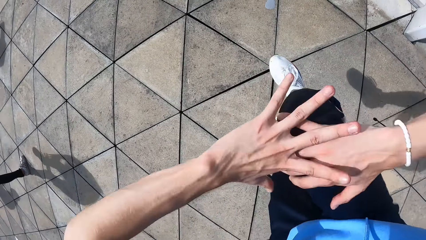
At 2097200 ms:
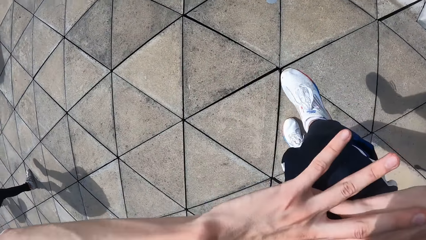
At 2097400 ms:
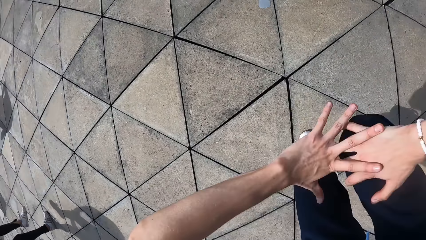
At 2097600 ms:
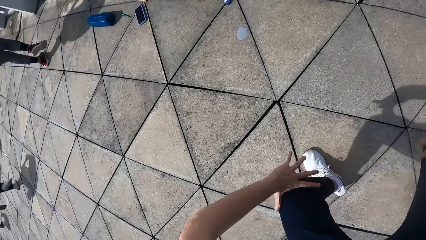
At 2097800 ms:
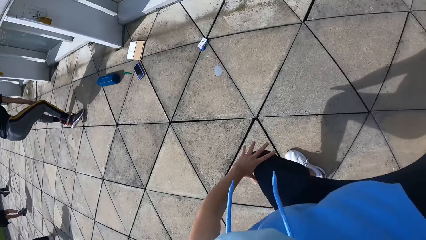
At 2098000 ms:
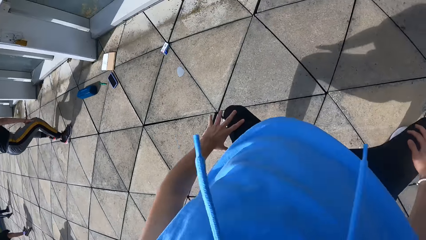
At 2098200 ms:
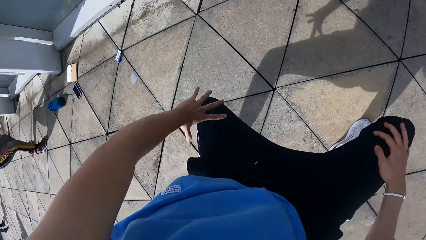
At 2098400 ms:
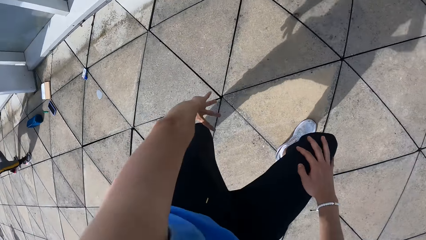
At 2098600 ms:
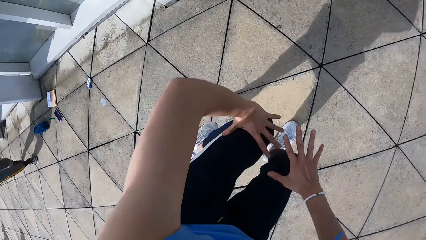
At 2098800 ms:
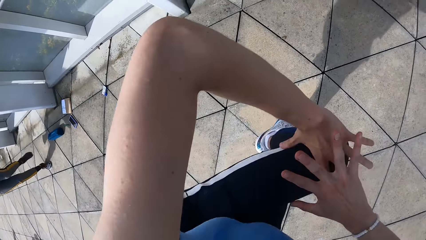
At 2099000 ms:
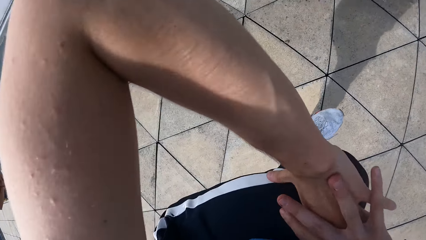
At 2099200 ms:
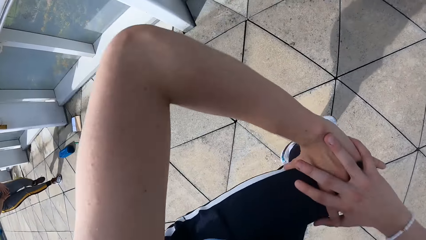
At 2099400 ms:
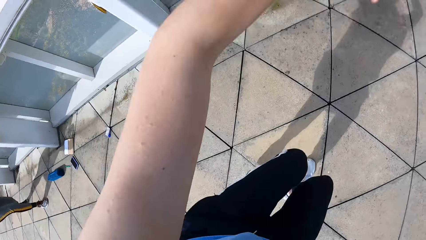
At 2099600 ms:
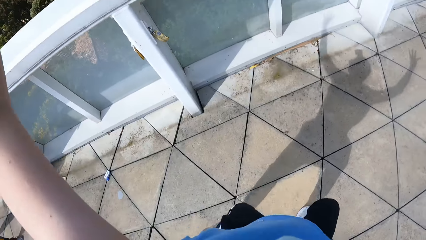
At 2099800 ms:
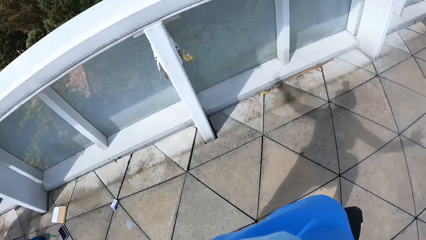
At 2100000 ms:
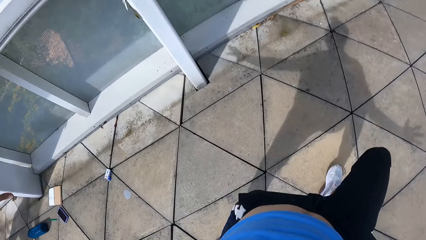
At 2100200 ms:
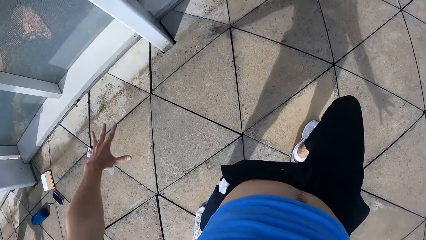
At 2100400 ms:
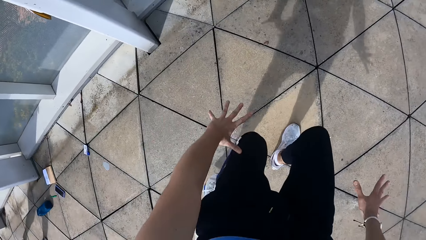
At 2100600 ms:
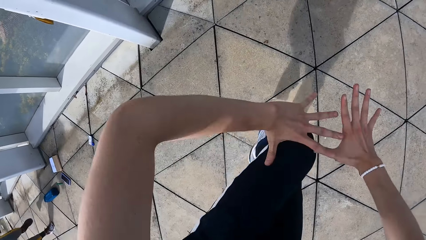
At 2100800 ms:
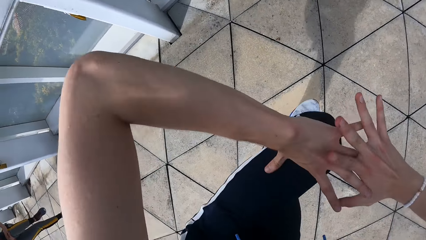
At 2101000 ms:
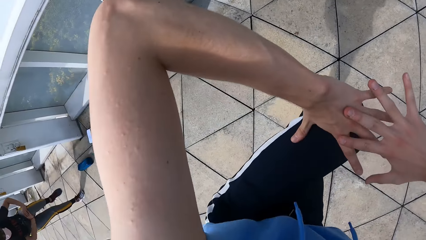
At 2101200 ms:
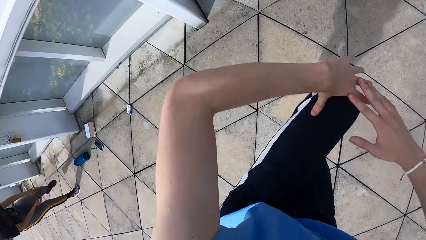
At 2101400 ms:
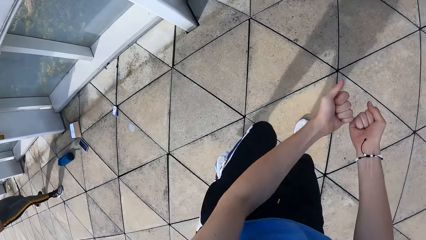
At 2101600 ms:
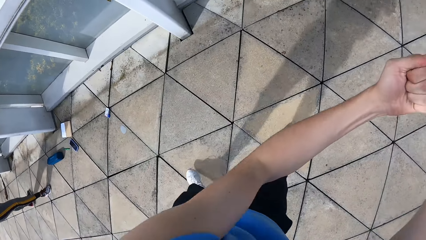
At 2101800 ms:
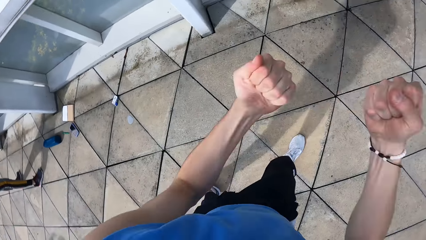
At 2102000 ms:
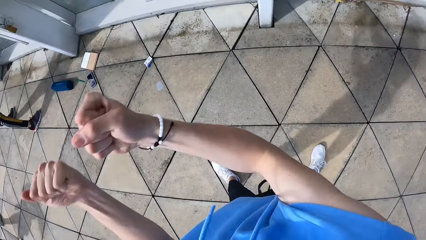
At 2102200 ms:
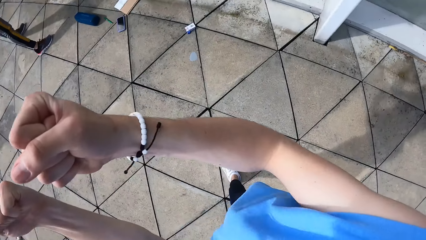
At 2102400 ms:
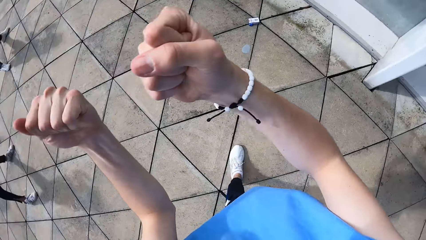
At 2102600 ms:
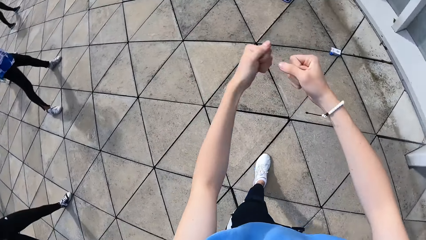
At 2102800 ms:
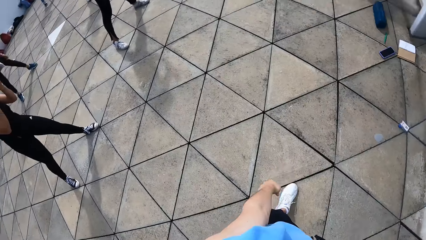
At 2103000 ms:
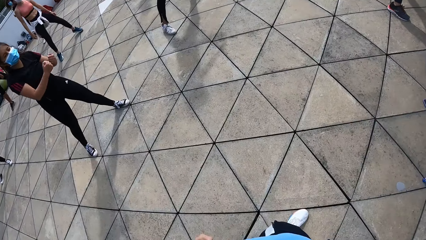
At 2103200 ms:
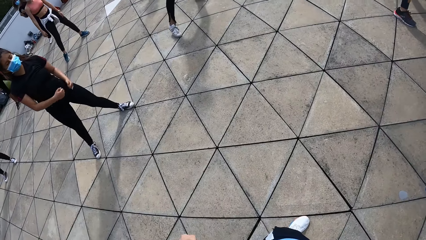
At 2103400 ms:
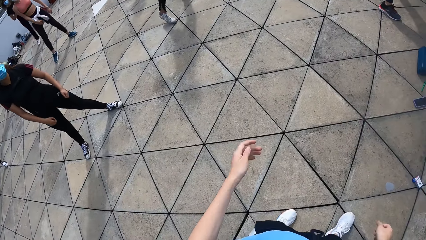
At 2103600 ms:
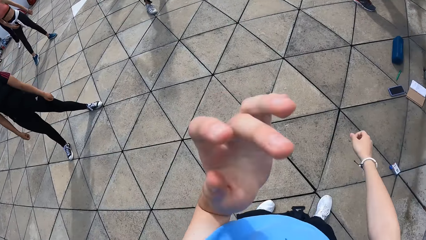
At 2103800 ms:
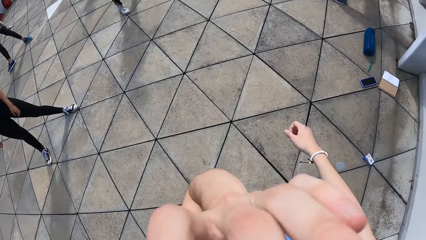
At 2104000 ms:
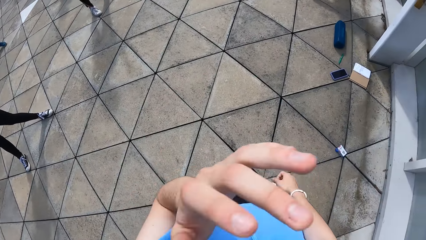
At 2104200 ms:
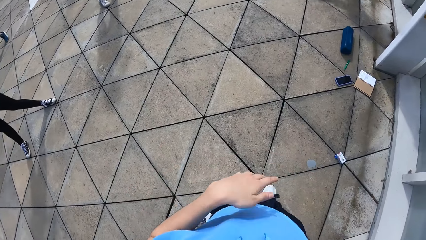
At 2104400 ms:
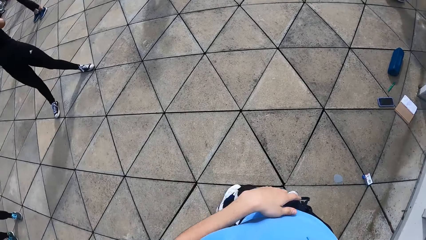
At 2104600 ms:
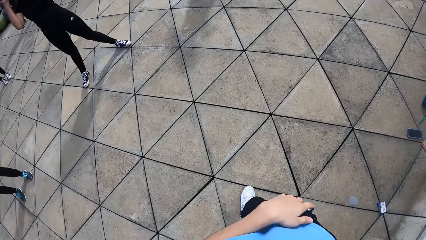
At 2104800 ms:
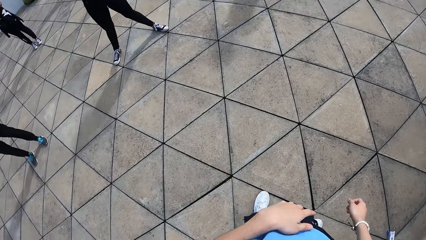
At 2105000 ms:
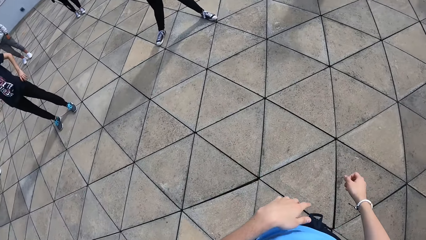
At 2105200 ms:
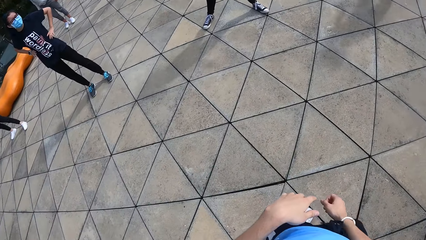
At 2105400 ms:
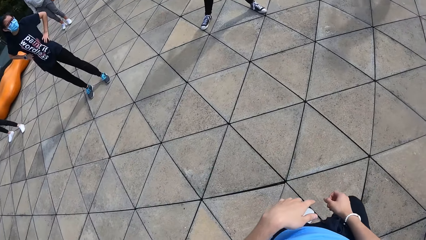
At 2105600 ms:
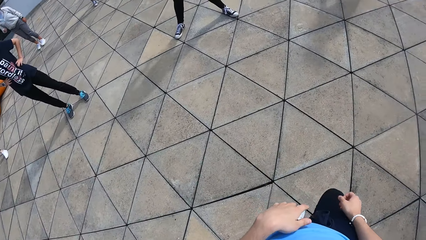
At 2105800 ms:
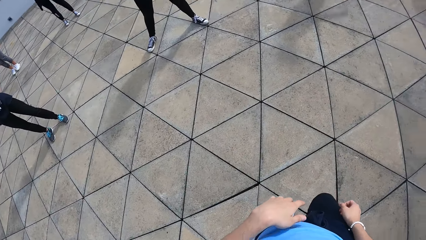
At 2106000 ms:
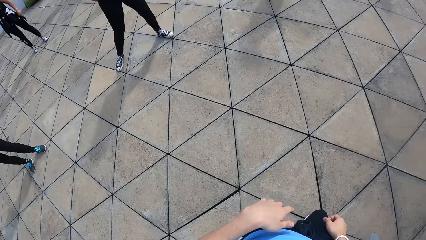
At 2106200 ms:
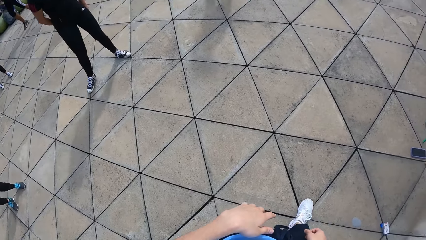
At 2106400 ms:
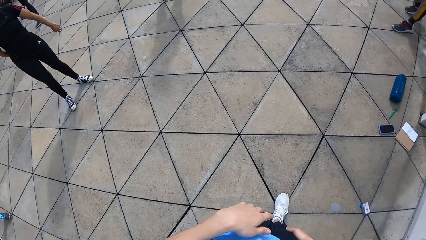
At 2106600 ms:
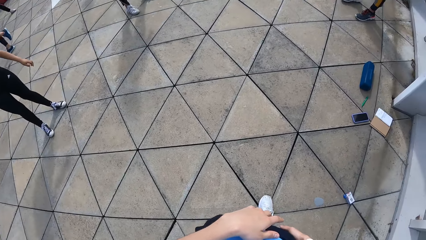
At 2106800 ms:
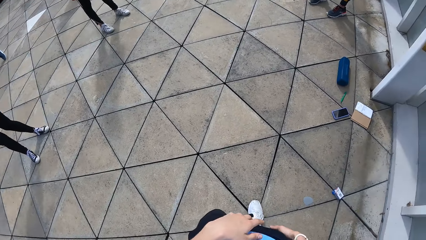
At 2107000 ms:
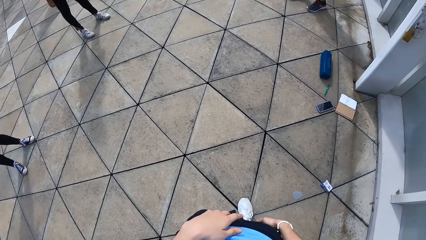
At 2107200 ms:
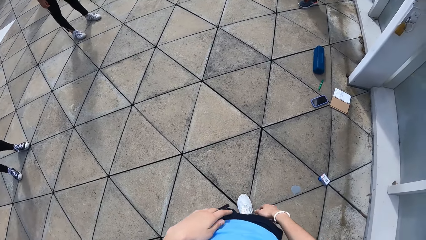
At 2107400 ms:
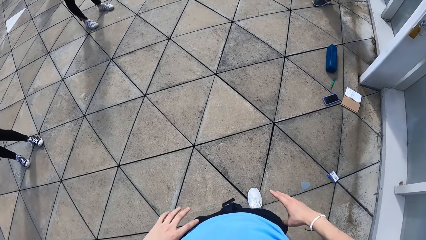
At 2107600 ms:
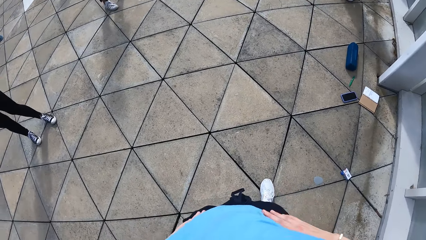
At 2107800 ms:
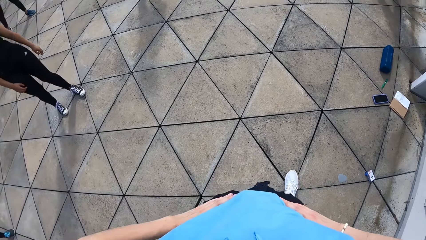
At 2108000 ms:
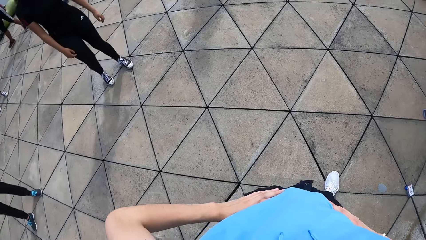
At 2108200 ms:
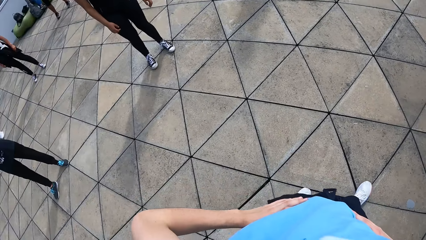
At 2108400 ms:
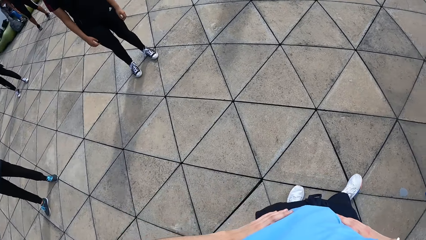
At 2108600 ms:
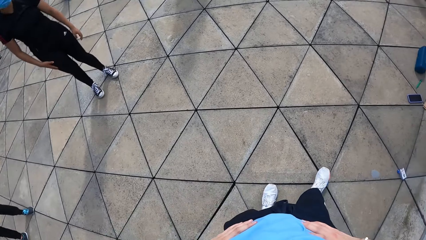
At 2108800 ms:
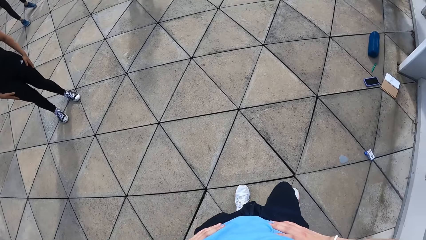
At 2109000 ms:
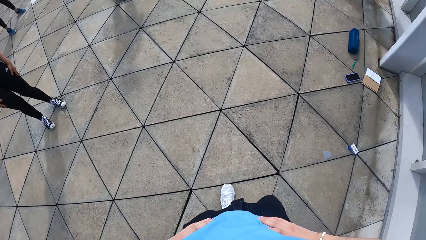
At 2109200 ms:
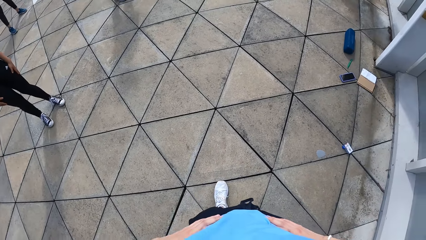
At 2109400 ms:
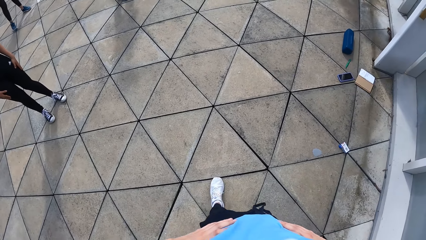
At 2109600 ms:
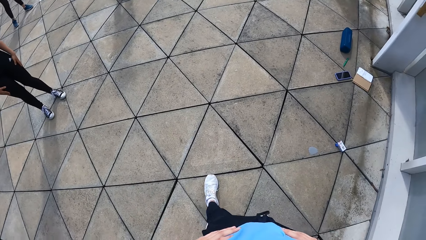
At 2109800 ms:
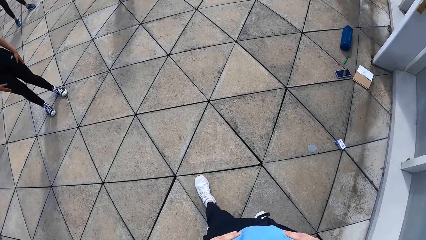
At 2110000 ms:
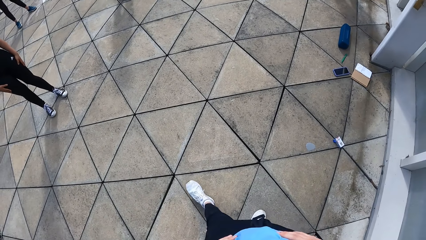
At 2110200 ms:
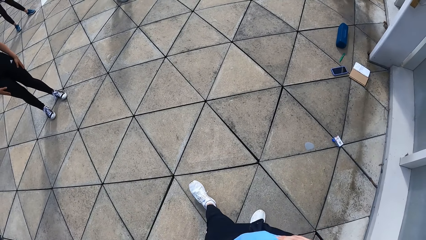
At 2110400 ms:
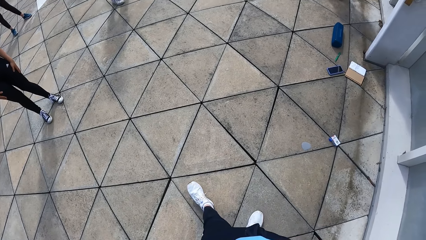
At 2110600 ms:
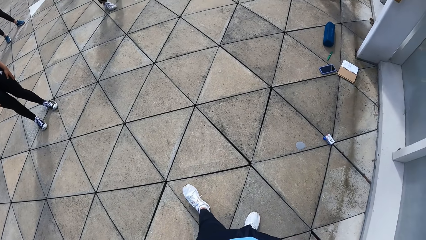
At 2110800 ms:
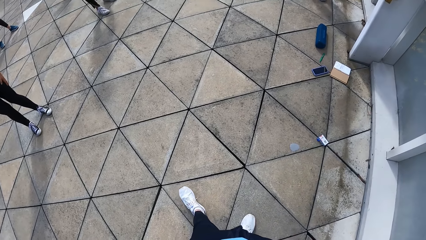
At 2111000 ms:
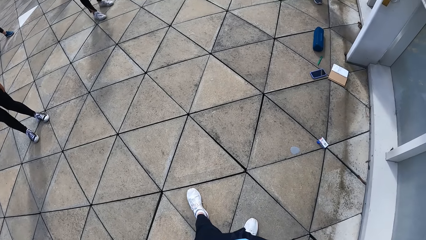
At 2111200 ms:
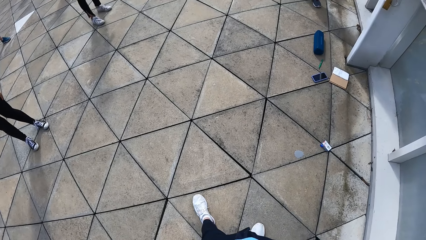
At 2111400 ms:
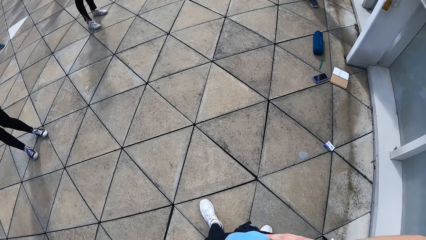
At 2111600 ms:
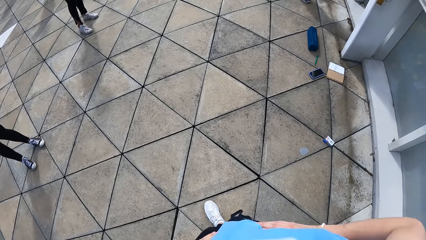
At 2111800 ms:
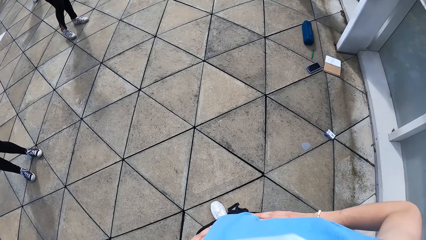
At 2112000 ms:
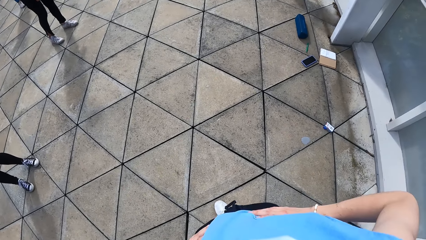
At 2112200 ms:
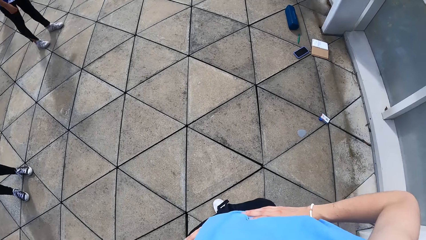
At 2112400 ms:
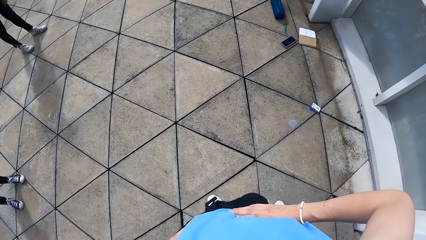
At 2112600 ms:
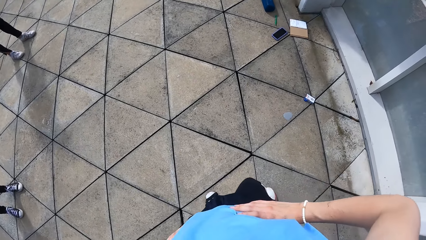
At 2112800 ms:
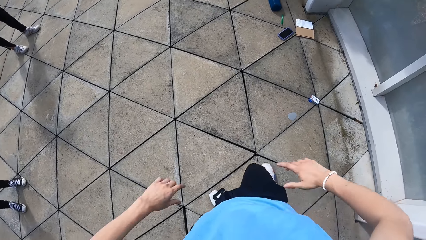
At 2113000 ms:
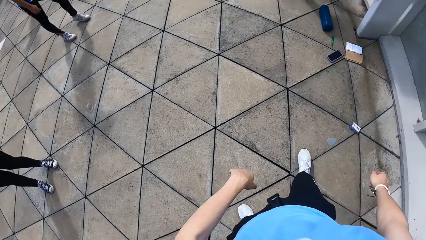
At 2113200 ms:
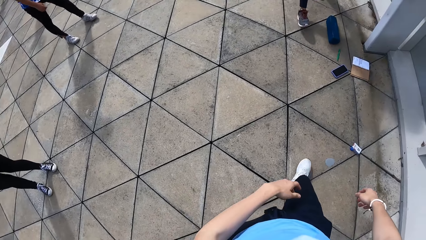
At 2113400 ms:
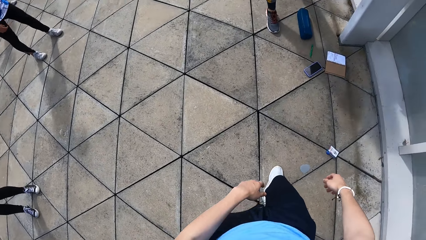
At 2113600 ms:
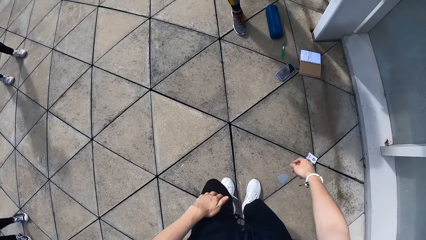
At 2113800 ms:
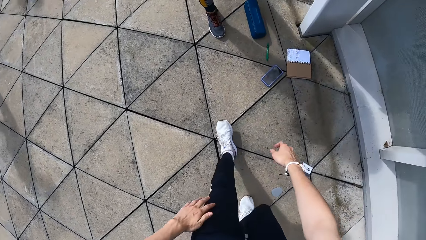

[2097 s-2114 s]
The camera wearer cleans her nose with her left hand. She holds her waist with both hands.
